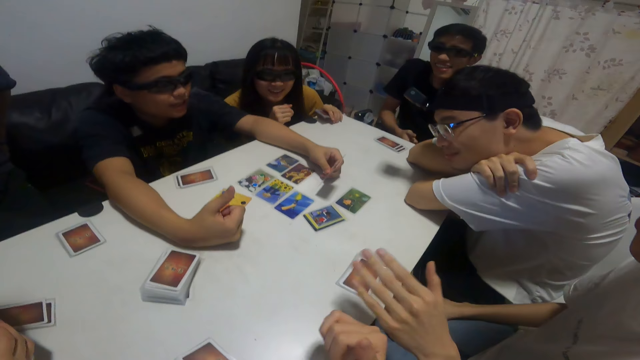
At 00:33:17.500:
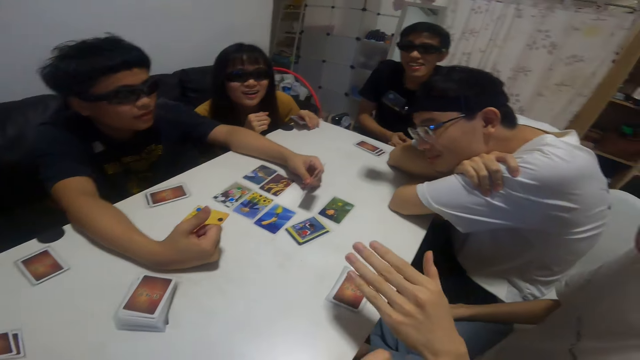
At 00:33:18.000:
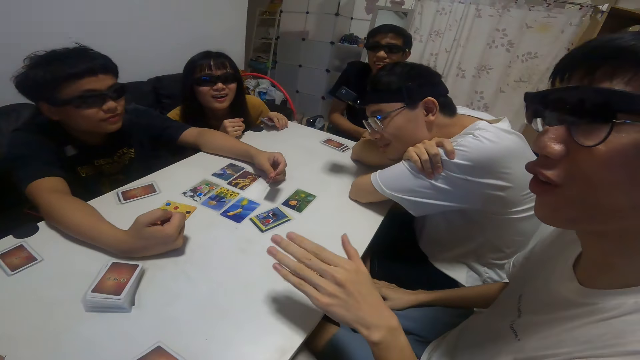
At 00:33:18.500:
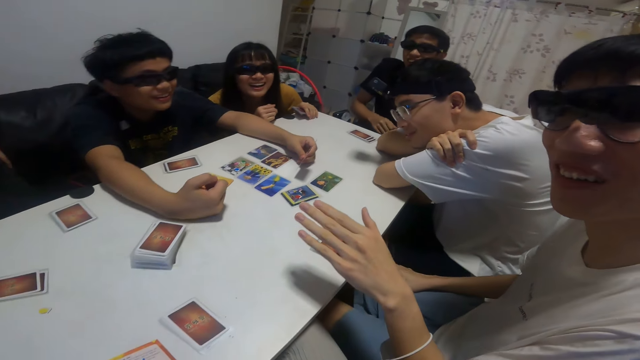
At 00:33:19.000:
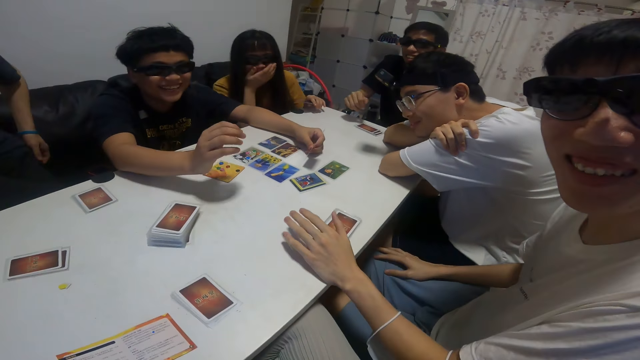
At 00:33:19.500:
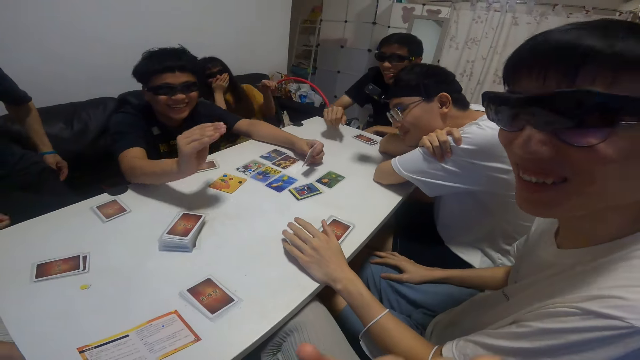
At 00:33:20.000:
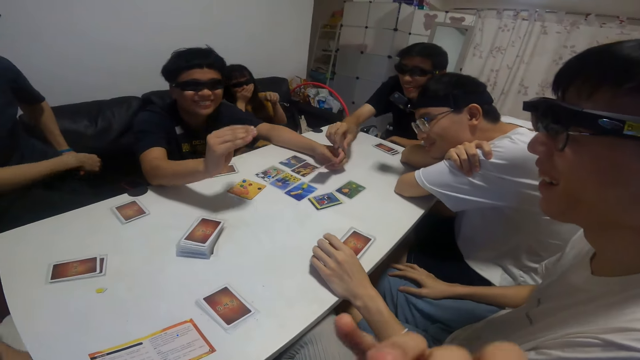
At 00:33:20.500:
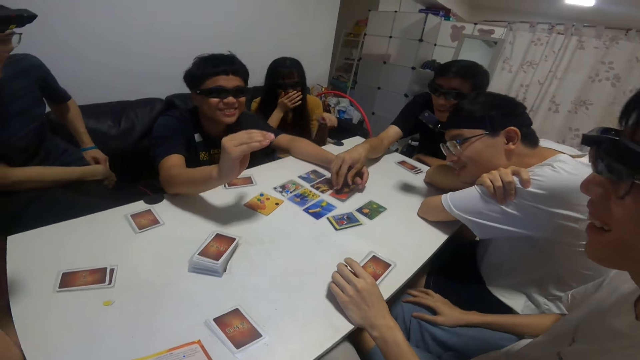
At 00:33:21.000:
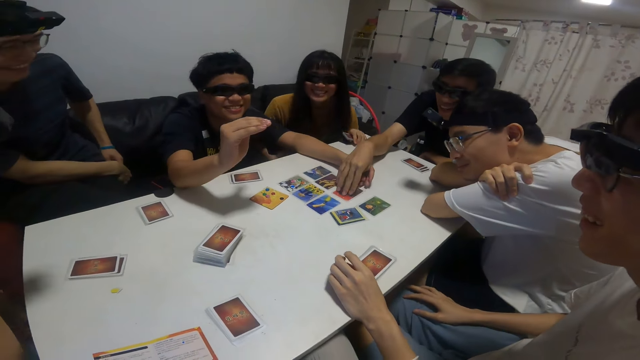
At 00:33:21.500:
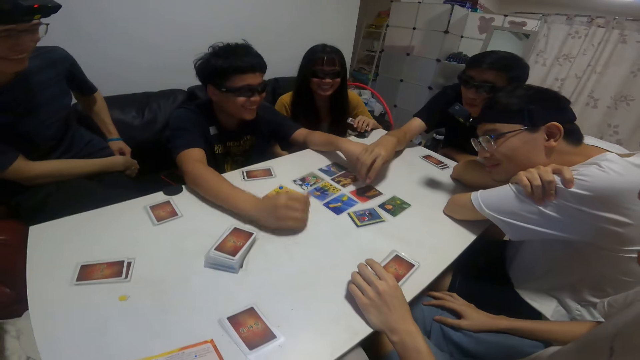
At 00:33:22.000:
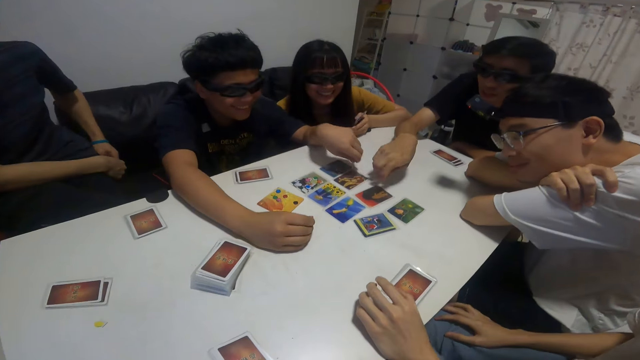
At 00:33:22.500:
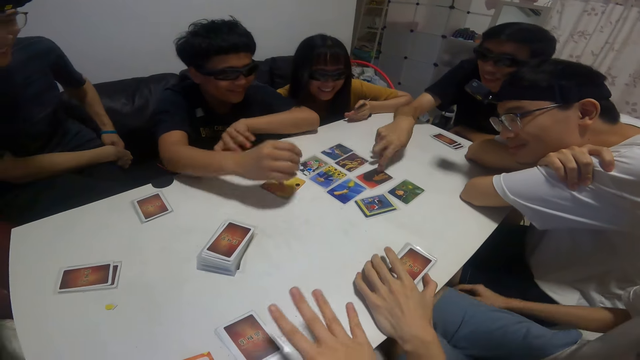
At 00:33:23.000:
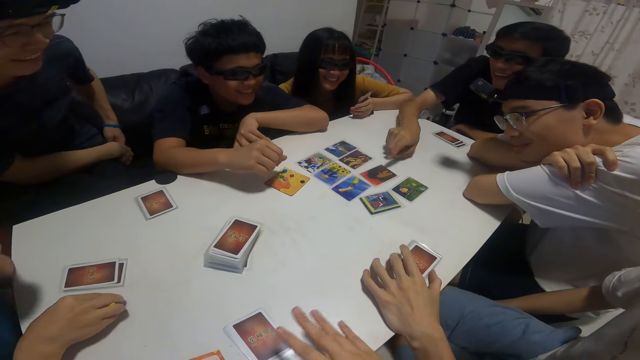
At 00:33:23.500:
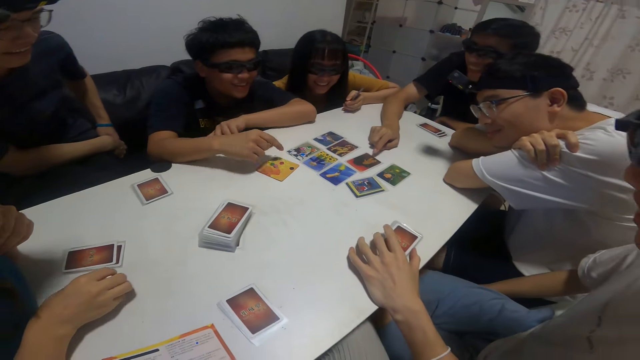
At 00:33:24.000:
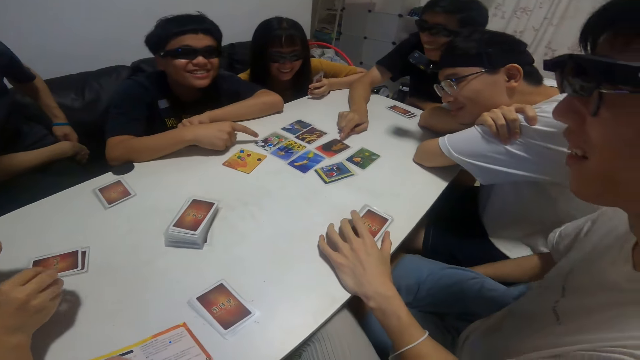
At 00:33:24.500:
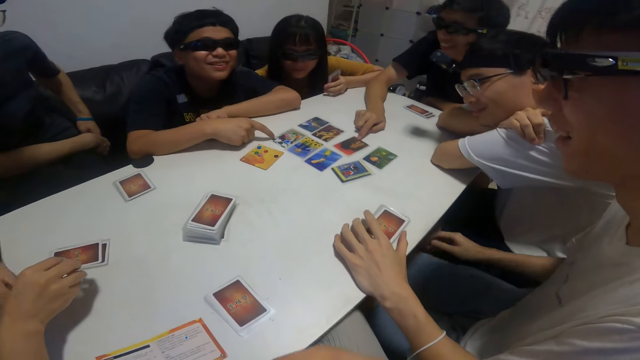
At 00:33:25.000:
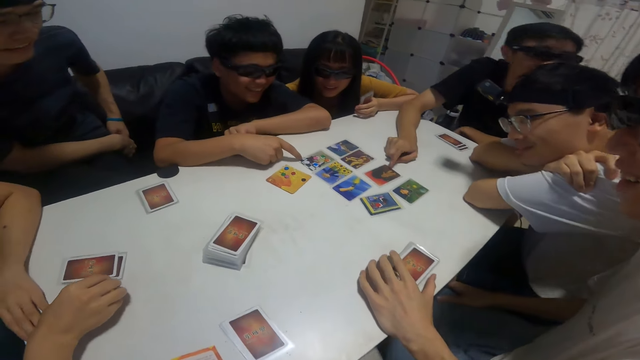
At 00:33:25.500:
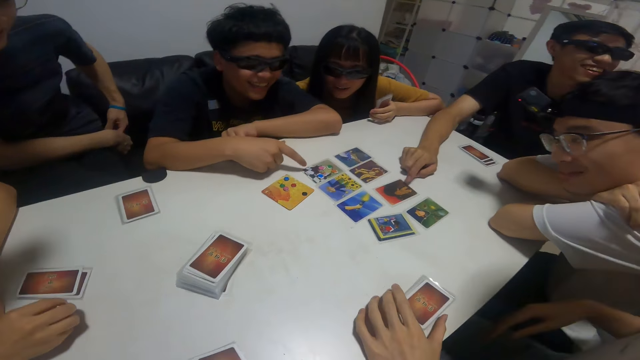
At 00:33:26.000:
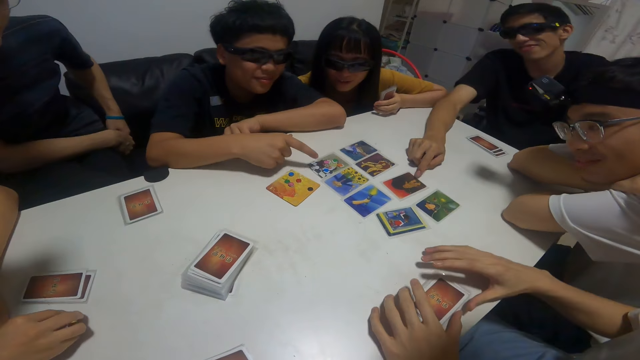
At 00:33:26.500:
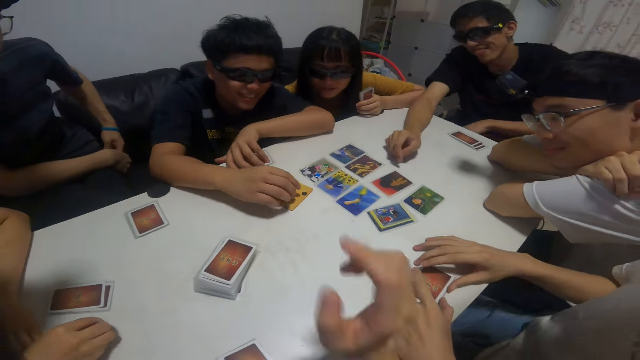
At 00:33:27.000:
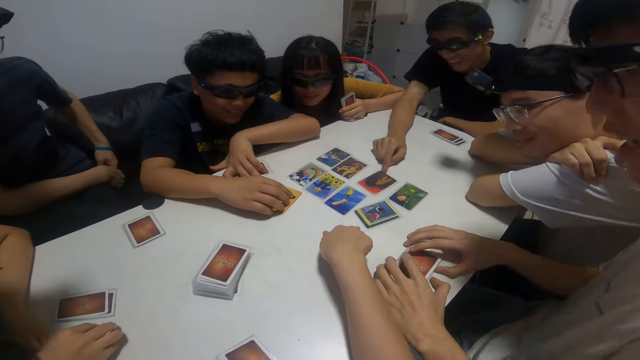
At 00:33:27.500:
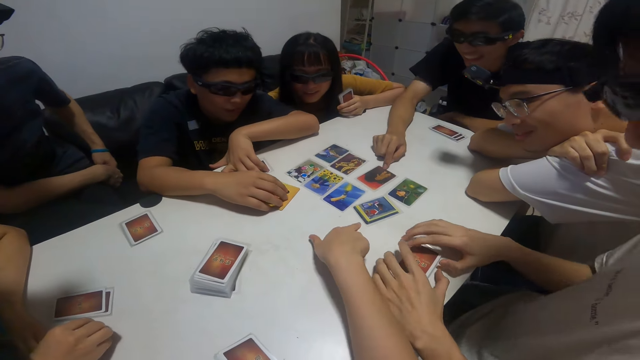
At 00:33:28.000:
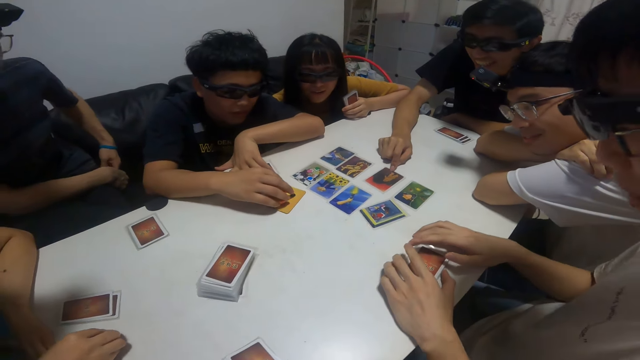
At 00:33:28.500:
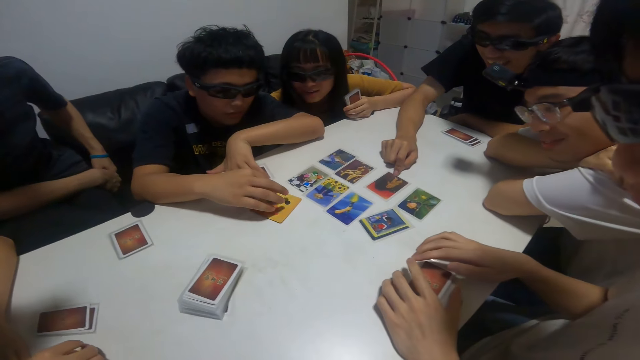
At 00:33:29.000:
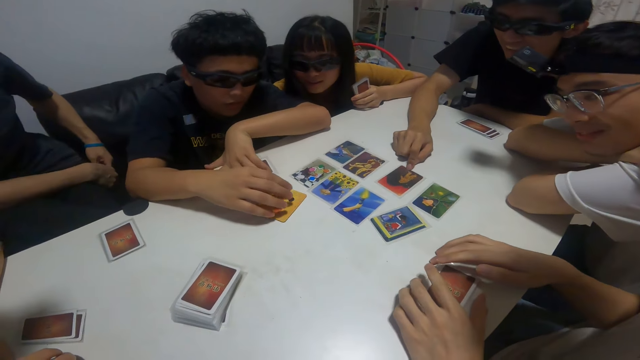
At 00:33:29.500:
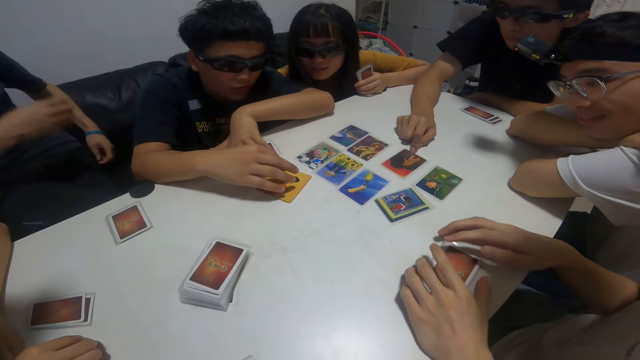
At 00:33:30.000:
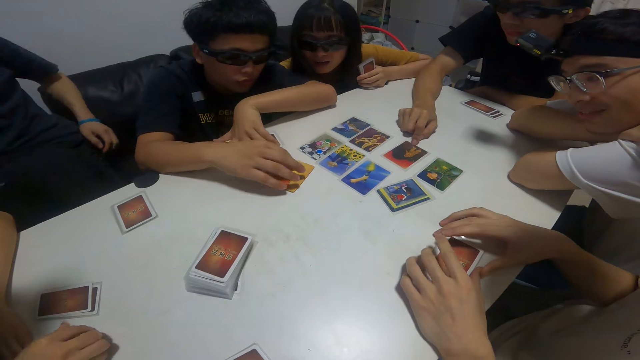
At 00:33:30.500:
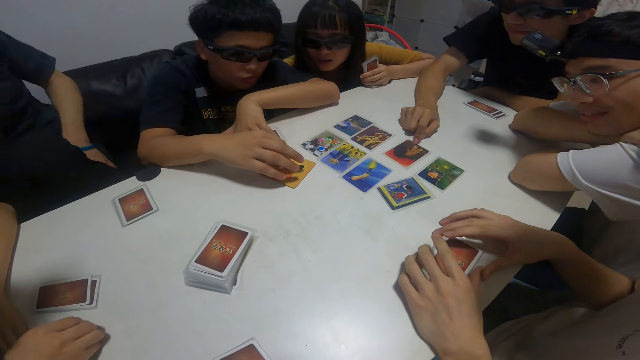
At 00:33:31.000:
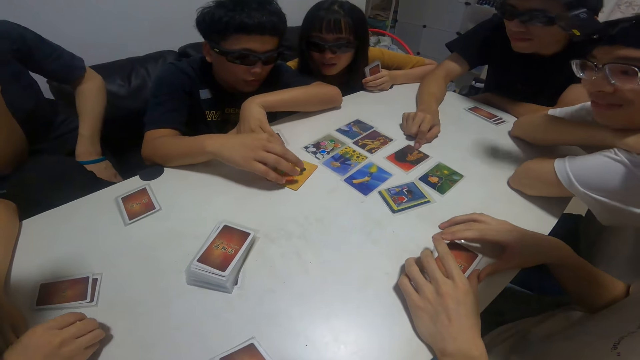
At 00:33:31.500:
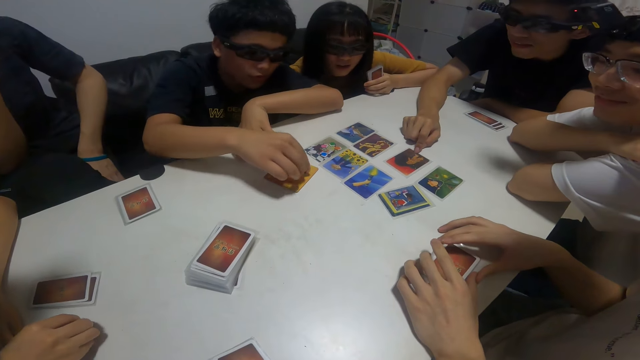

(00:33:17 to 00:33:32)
A boy touches the card on the table with his right hand. Another boy touches a card on the table with his right hand. The other boy touches pebbles with his hands. The camera wearer points at a card. They look around.

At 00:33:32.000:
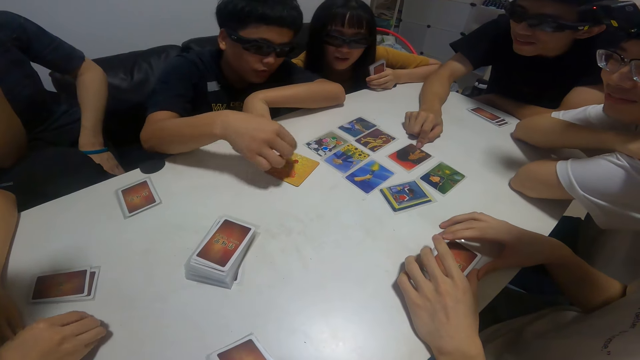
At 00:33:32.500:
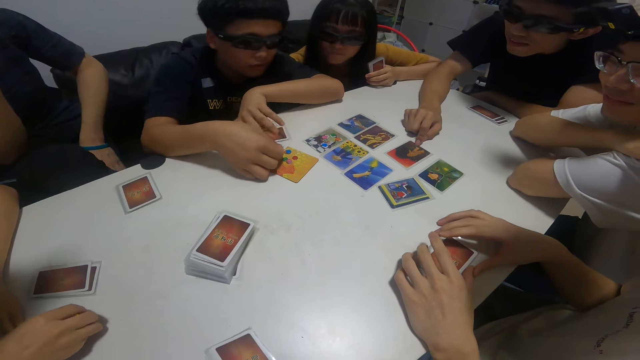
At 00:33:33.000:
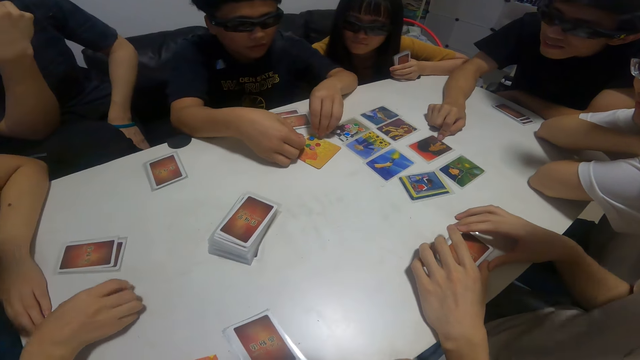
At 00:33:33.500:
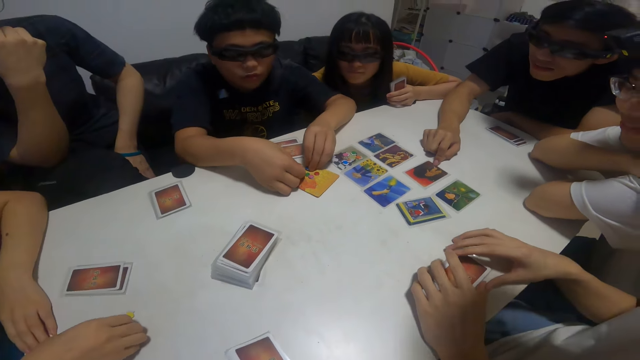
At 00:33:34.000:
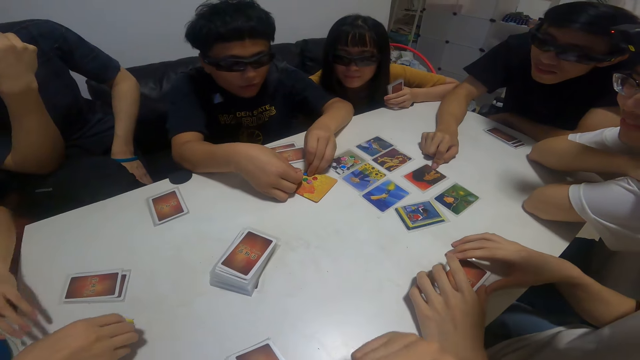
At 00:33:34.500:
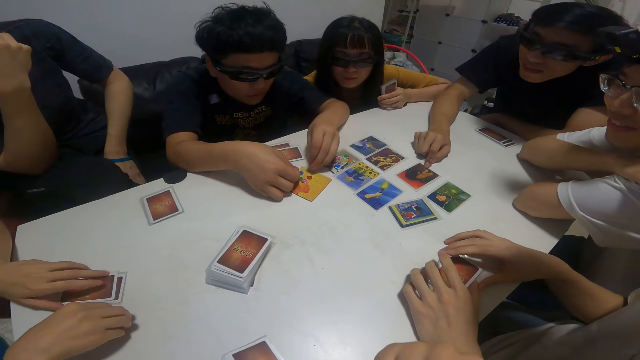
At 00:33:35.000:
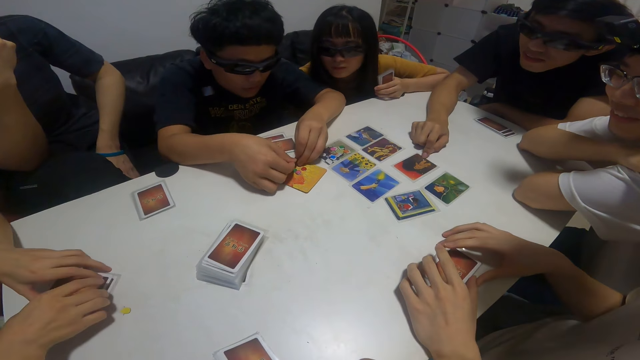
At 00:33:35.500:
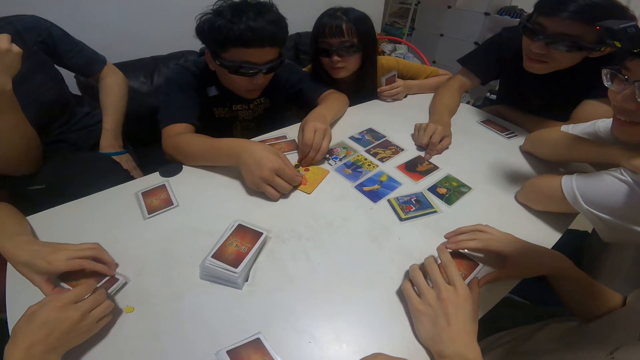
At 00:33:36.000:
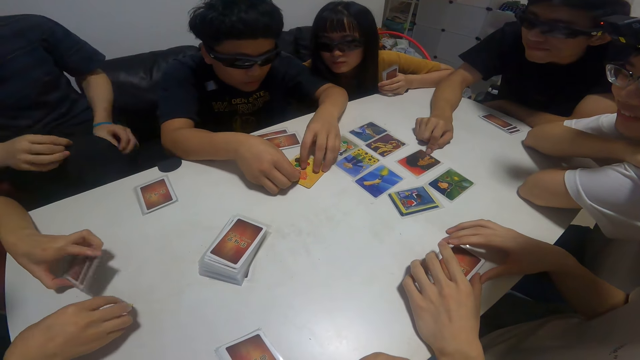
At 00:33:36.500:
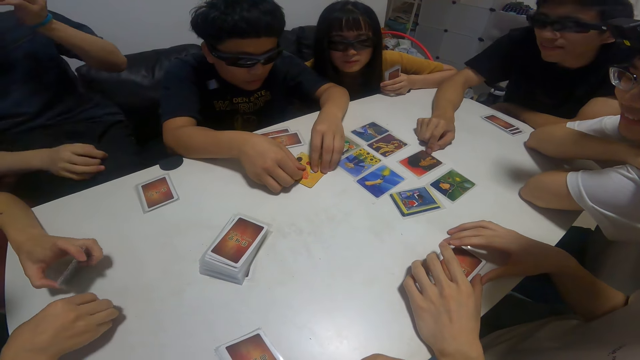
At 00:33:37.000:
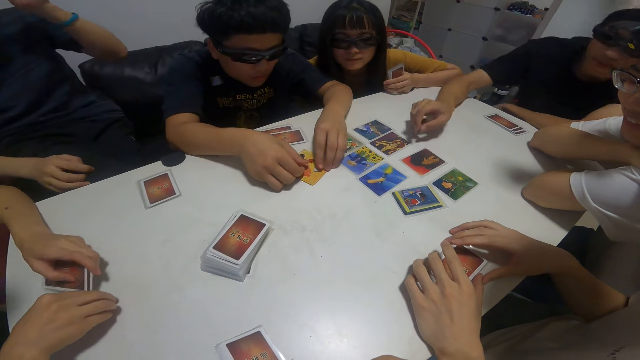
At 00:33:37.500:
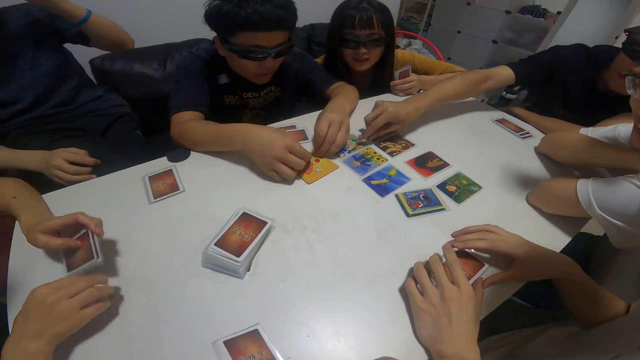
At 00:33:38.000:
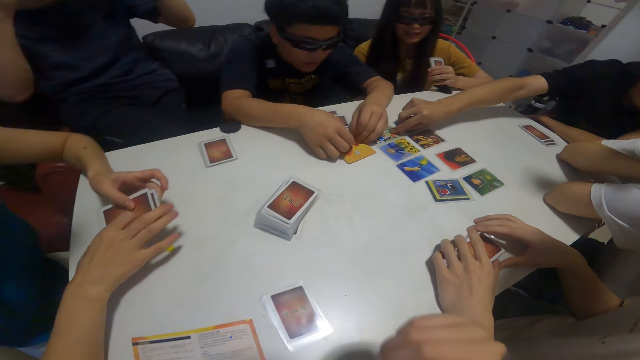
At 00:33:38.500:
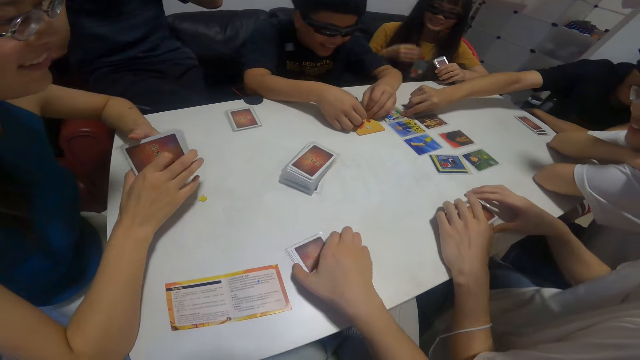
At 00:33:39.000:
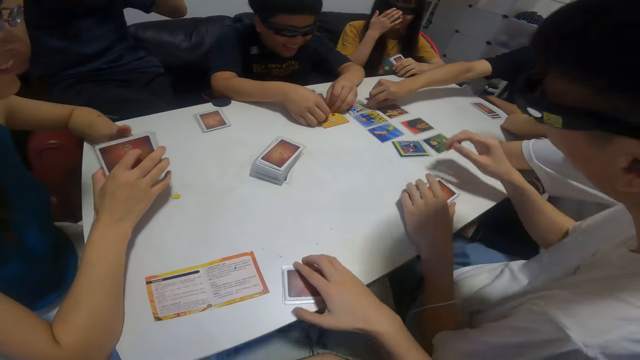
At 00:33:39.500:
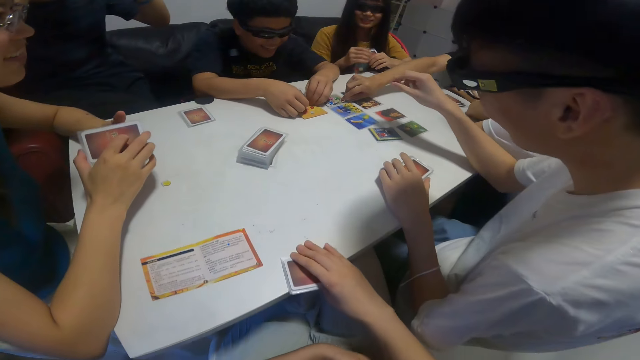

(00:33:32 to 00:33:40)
A boy talks to the camera wearer. The camera wearer picks up cards. The boy touches a card on the table with his right hand.
